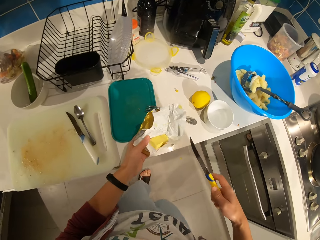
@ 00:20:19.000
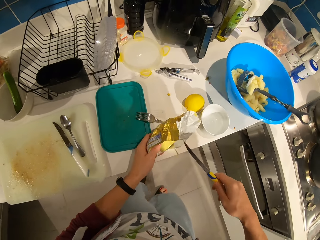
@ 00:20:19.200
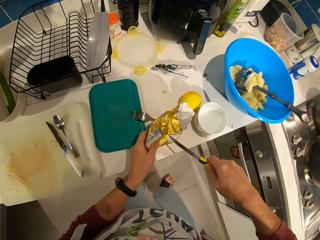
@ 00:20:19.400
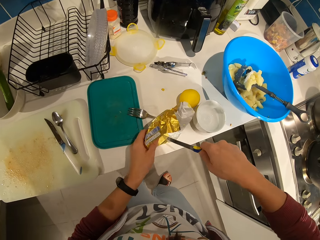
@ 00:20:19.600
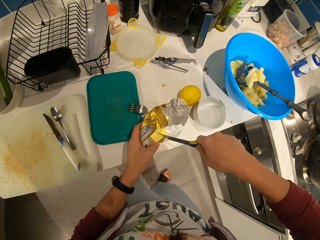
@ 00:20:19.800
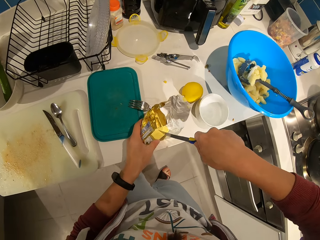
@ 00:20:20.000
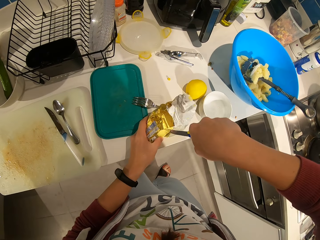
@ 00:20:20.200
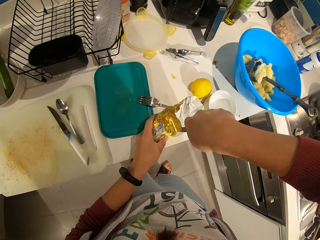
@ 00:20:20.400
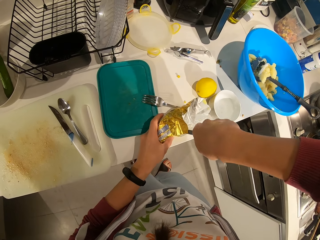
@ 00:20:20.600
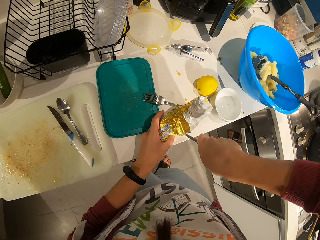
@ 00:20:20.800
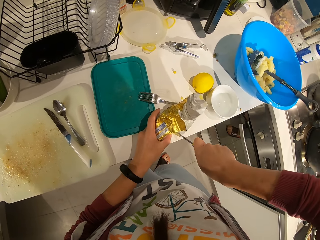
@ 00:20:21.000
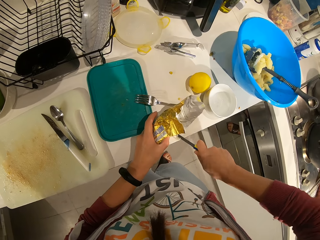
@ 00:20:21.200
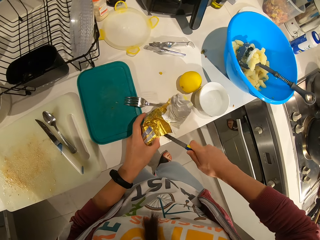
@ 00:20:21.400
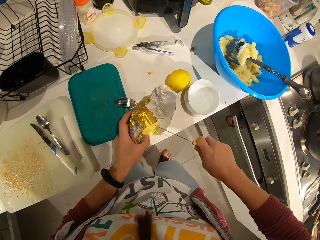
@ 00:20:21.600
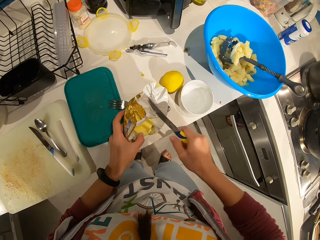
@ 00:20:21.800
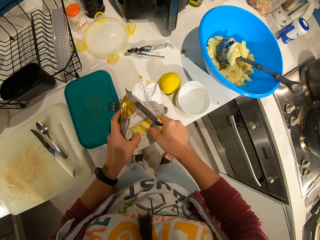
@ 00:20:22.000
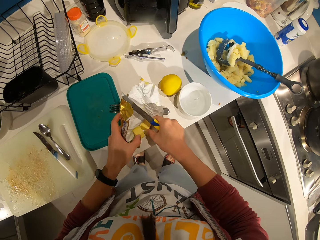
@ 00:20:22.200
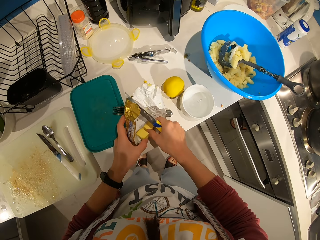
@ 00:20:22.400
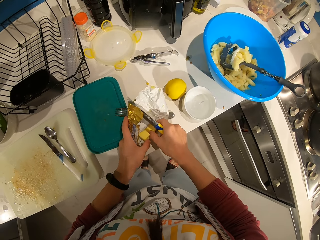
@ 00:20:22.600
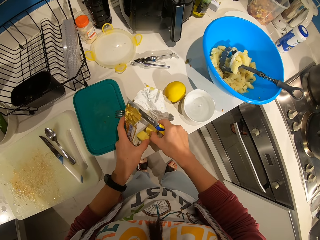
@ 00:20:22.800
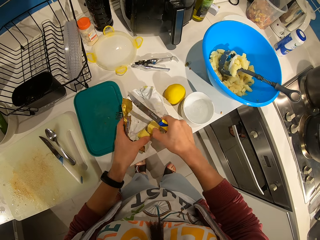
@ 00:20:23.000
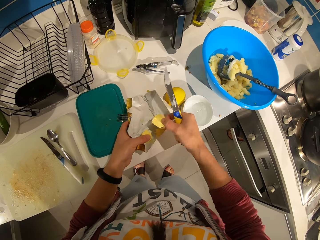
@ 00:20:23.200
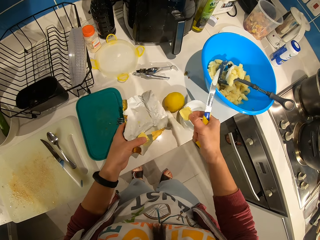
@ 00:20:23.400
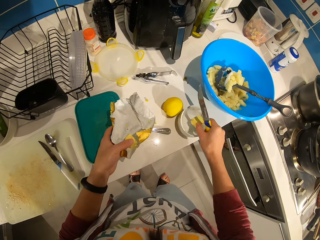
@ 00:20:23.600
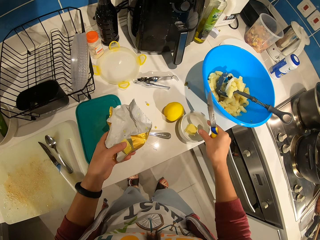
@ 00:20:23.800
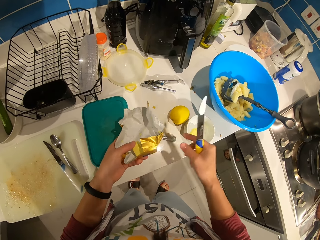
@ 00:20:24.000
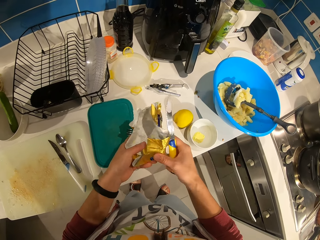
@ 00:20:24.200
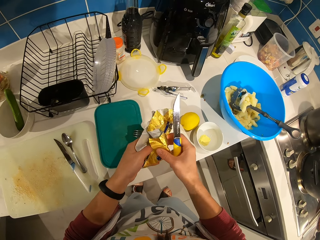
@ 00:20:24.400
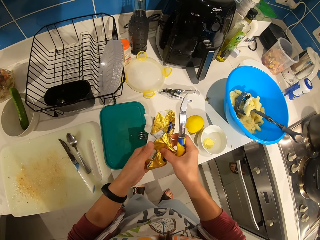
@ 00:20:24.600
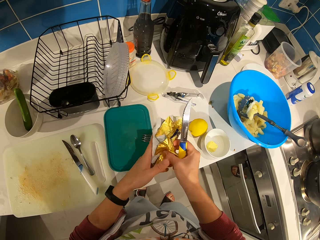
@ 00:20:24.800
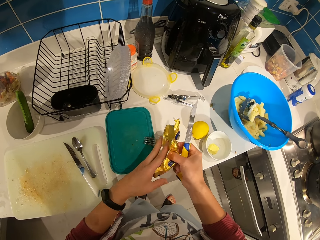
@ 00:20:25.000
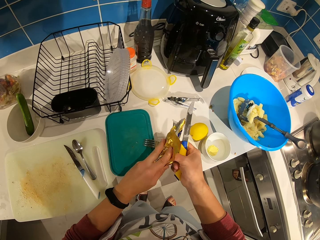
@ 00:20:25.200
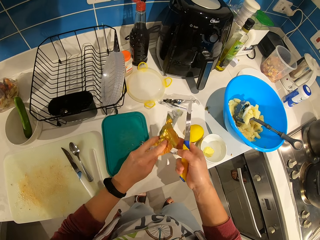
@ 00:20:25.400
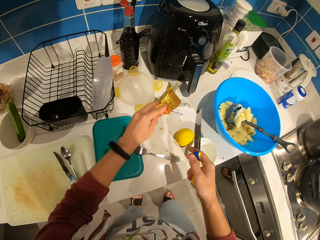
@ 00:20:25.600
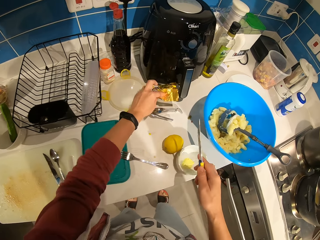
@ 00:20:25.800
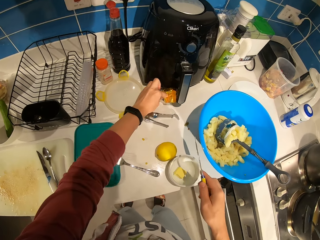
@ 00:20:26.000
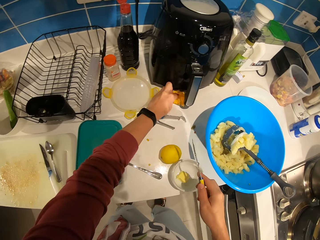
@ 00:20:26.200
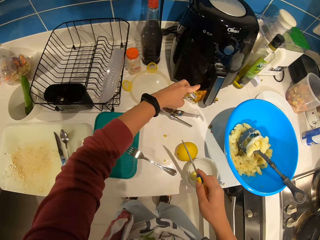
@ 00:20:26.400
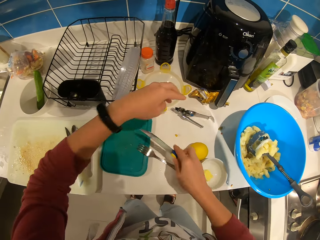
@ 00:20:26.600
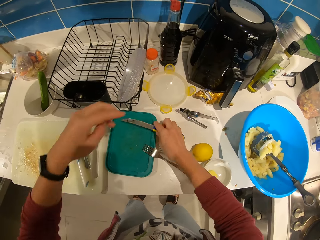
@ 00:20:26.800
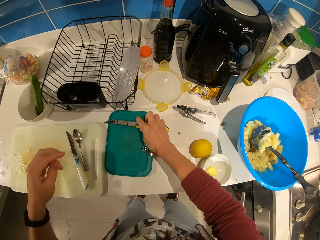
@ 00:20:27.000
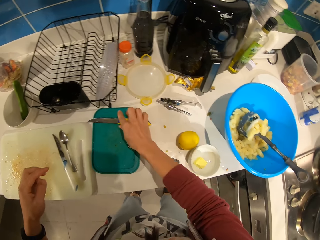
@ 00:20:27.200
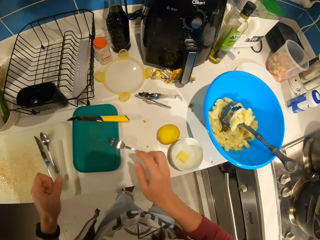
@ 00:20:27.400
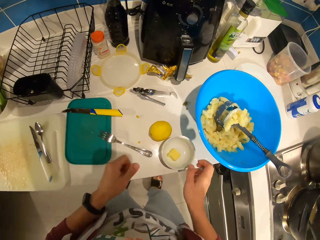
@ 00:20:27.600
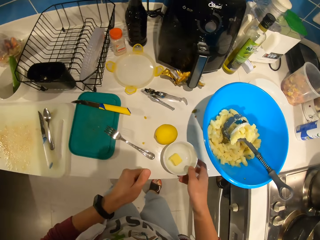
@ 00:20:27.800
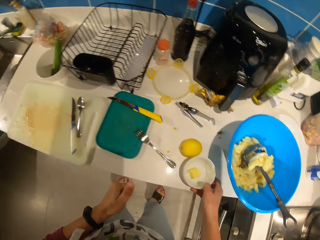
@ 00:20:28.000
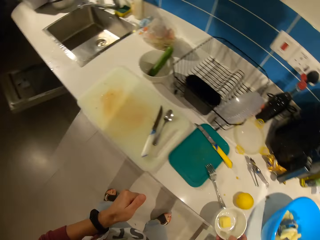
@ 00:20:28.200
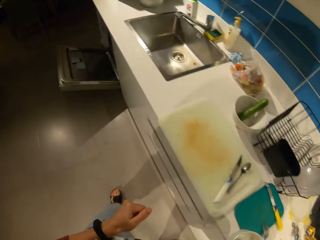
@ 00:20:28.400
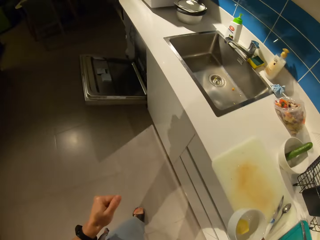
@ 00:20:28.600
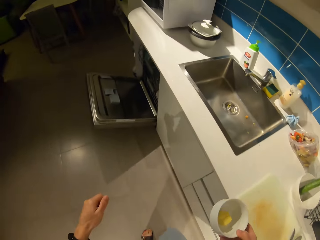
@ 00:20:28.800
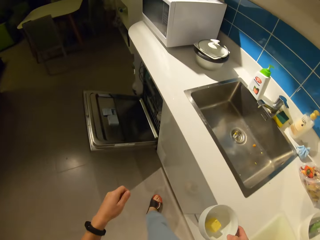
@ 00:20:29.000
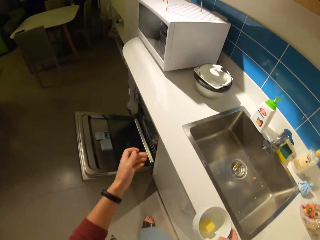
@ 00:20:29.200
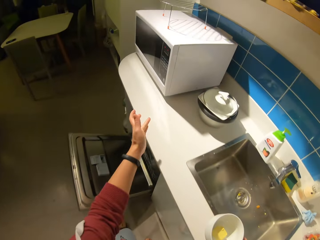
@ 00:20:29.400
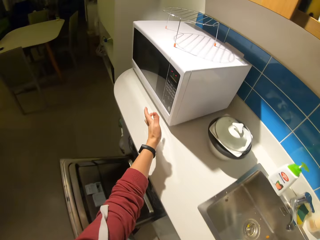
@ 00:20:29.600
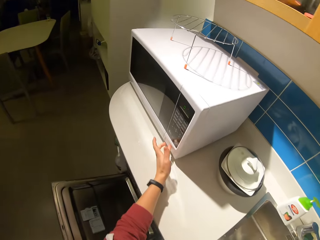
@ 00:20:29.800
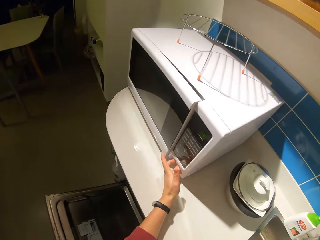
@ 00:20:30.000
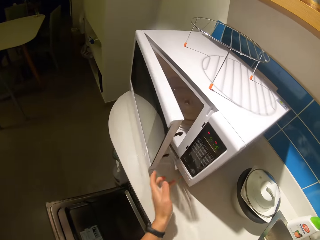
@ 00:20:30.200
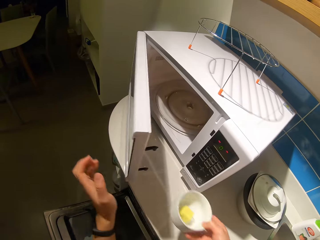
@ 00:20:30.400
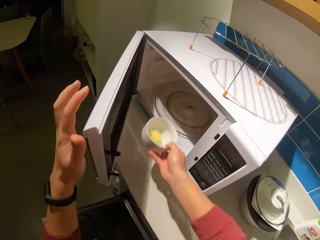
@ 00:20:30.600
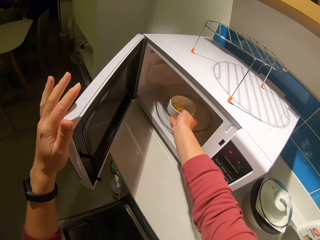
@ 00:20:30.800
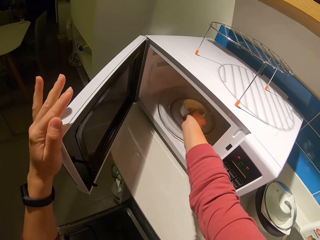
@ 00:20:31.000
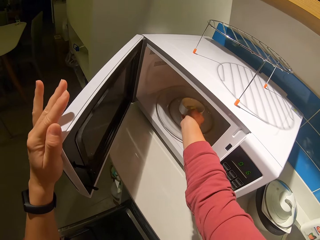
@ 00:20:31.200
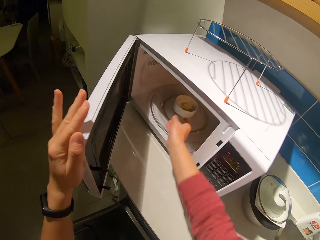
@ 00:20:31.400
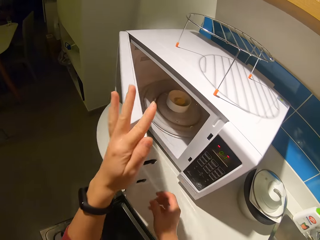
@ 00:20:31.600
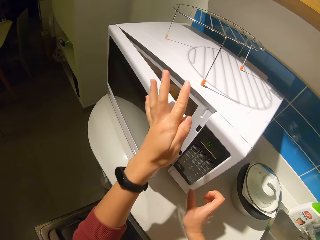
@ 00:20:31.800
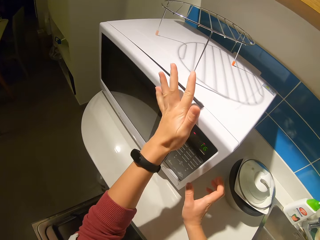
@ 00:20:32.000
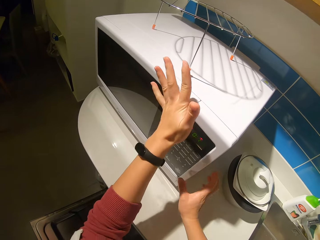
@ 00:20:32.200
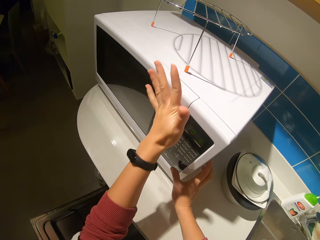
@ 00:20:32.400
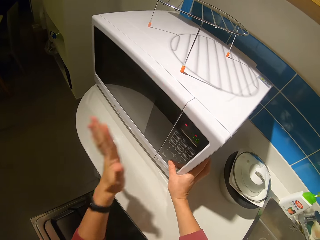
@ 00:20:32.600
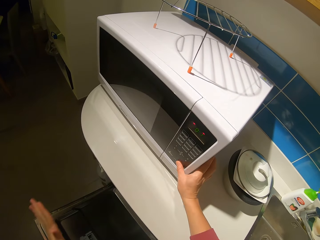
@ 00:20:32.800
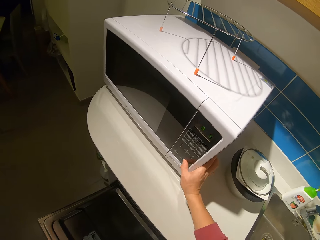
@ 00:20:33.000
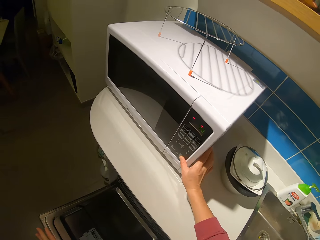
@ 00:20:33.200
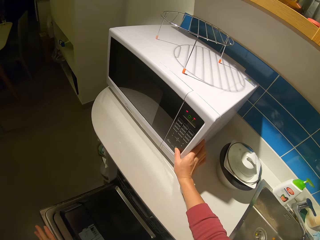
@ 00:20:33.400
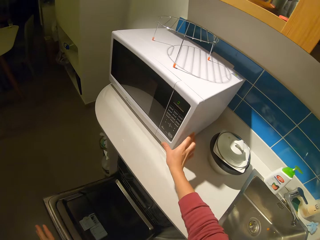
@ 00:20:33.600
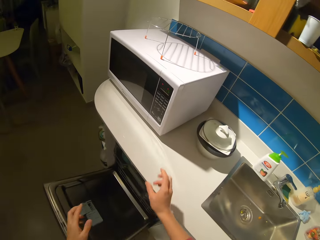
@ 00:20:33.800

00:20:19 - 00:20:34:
The camera wearer picks the pack on the counter. They slice the fat on the bench. They pick a piece of butter. They put one piece on the dish. They fold the other piece on the pack. They place the fat on the heater's handle close to the coffee maker. They place the knife on top of the dish on the countertop. They pick the dish with fat from the countertop. They walk along the countertop to the oven. They open the oven. They put the dish inside the oven. They close the oven. They operate the oven.

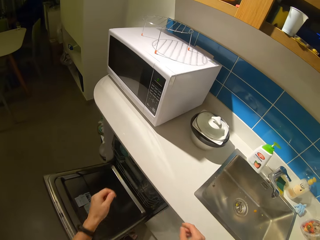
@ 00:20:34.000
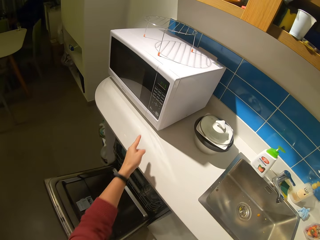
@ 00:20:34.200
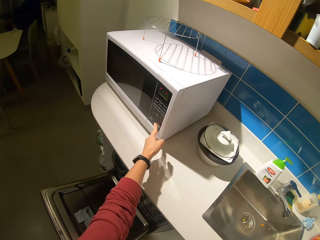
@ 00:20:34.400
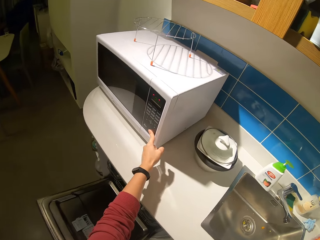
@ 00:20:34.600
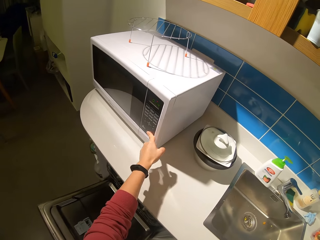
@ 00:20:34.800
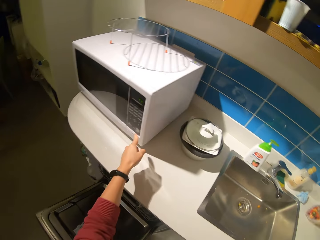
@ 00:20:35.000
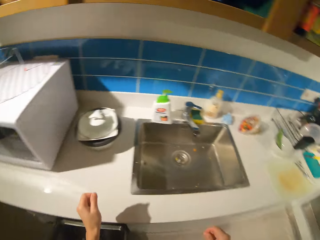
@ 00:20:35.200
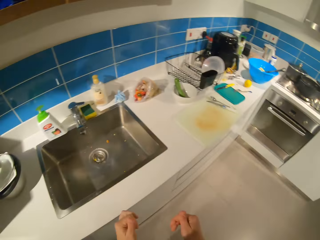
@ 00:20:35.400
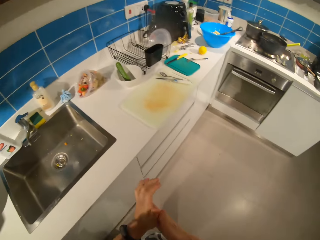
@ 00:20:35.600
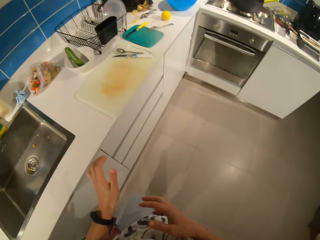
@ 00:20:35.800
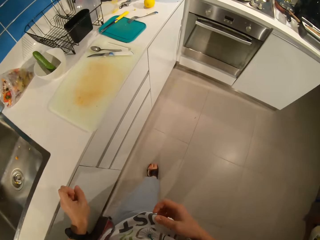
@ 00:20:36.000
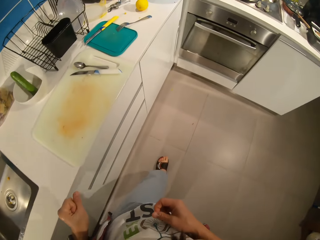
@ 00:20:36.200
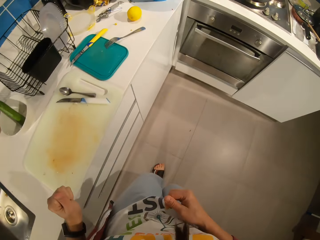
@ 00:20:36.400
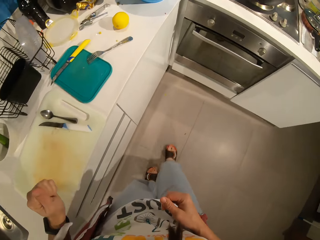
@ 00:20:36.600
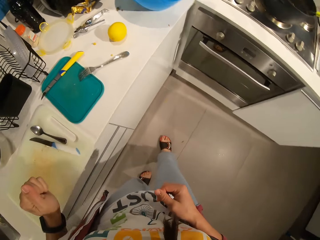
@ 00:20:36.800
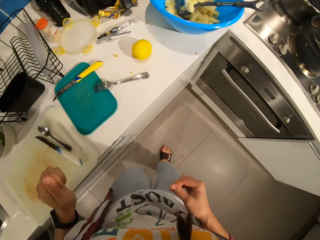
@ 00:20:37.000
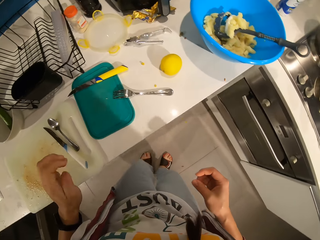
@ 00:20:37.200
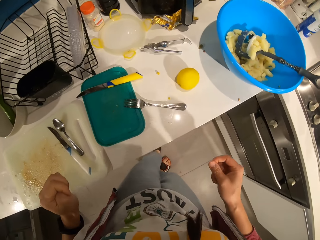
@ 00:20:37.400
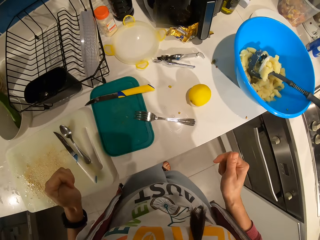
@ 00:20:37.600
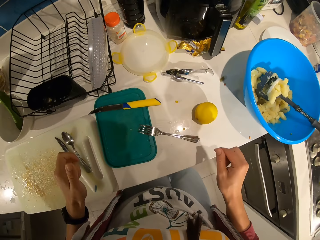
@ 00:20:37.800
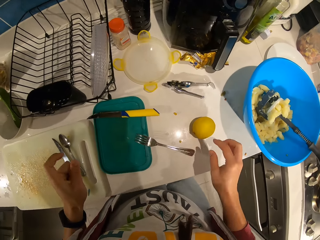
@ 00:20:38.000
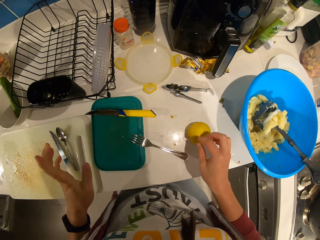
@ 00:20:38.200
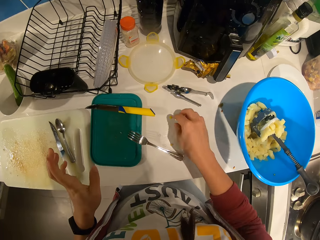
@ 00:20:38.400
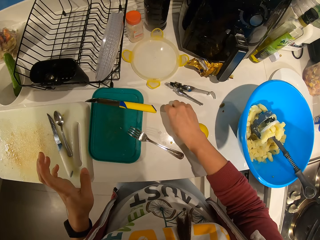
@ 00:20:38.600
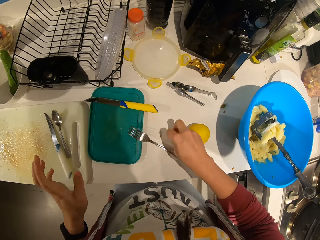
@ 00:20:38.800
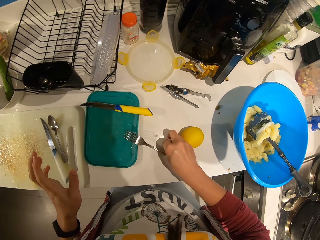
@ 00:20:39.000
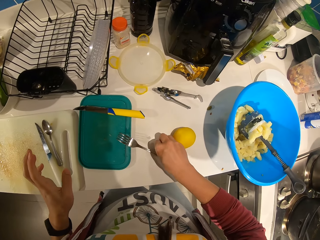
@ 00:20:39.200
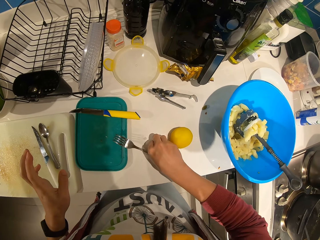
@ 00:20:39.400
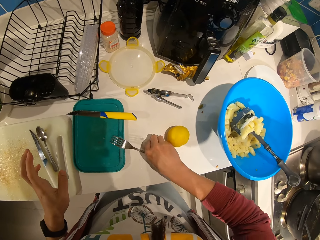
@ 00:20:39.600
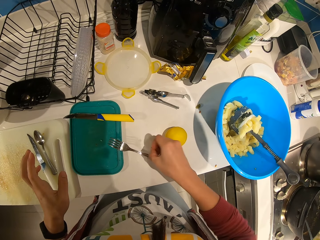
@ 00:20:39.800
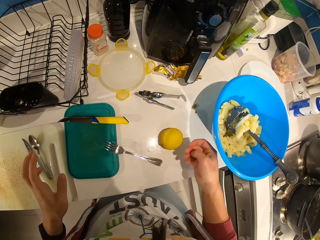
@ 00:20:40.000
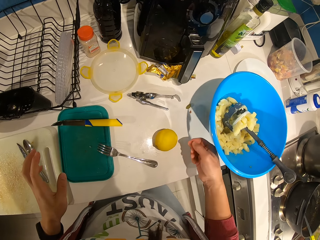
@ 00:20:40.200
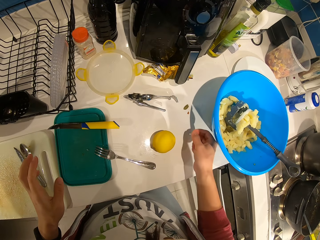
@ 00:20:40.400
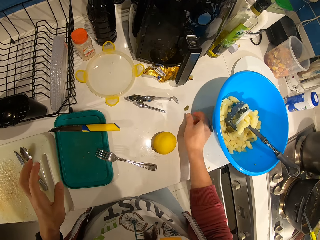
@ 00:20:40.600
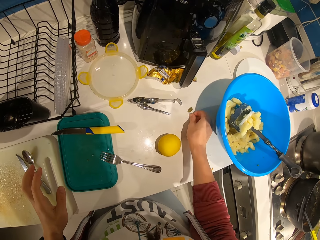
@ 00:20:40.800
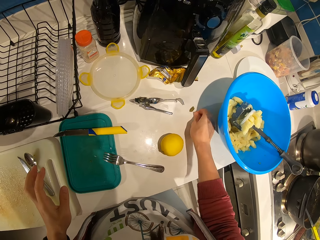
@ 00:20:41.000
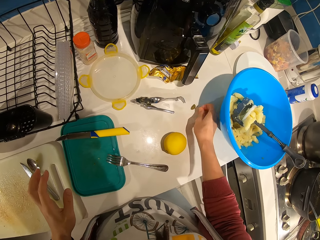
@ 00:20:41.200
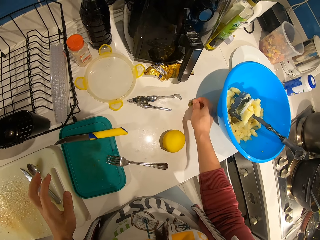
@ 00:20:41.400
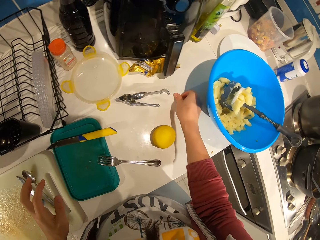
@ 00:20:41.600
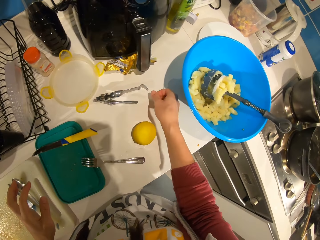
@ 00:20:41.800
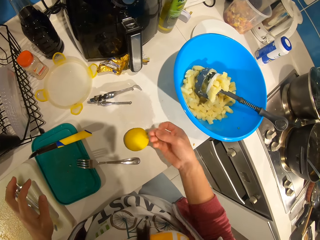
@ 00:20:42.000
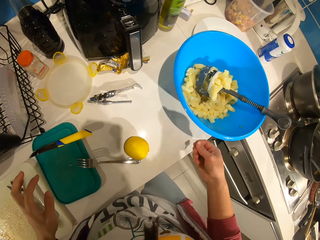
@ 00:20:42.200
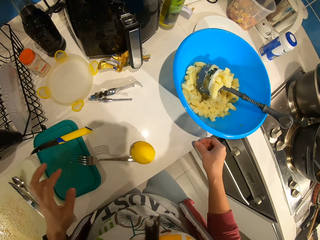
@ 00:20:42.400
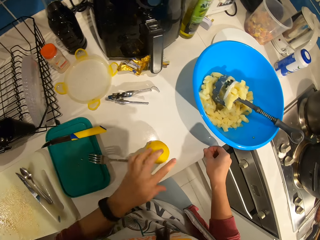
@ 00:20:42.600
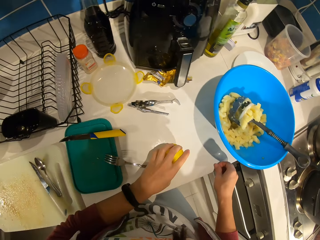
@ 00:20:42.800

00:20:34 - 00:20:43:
The camera wearer walks along the countertop towards the blue bowl. They pick some dirt from the countertop.
